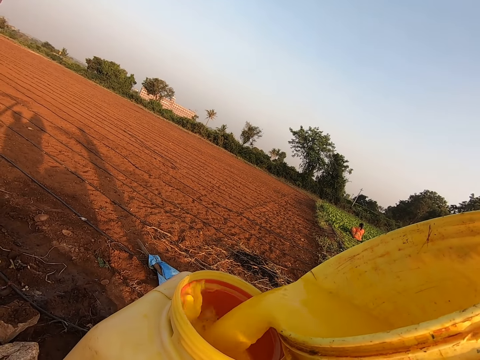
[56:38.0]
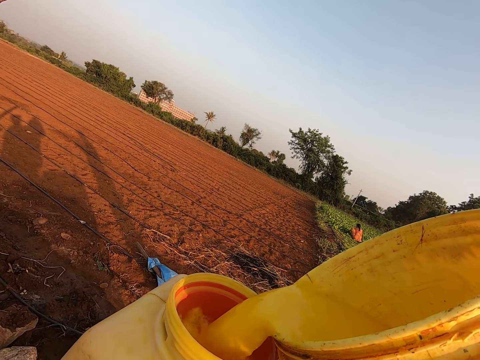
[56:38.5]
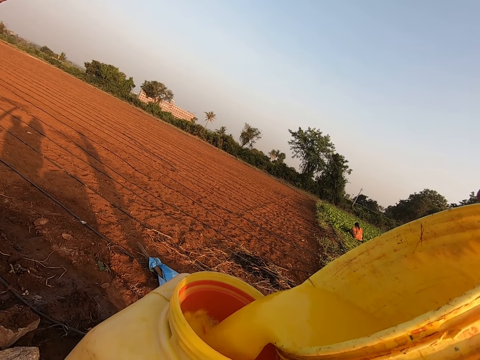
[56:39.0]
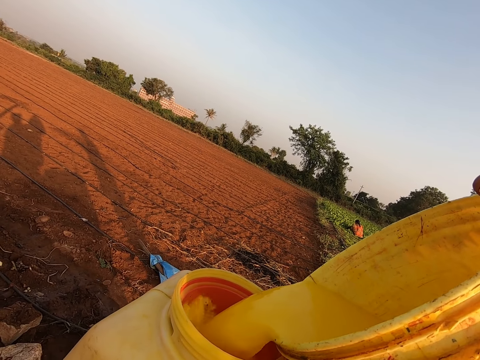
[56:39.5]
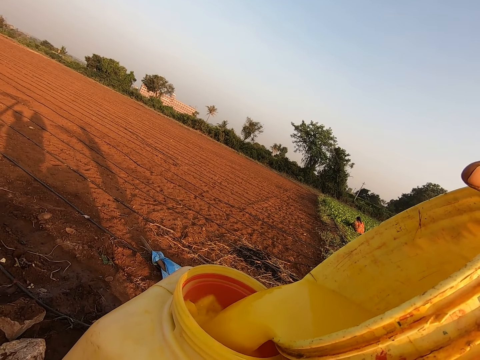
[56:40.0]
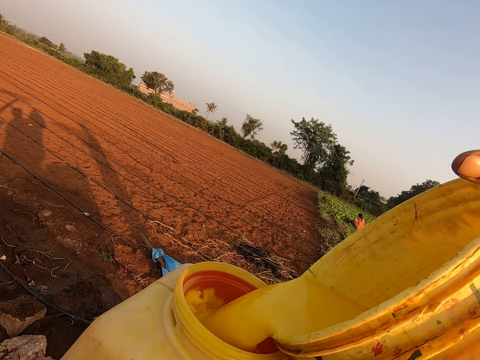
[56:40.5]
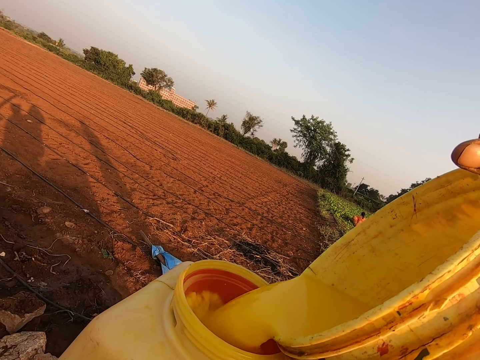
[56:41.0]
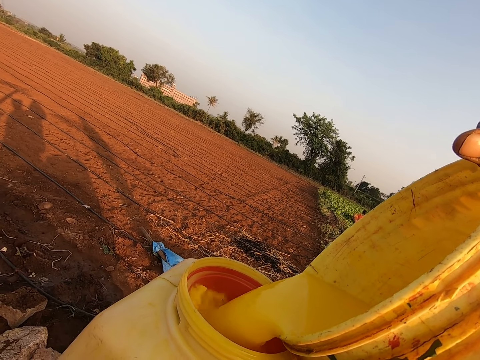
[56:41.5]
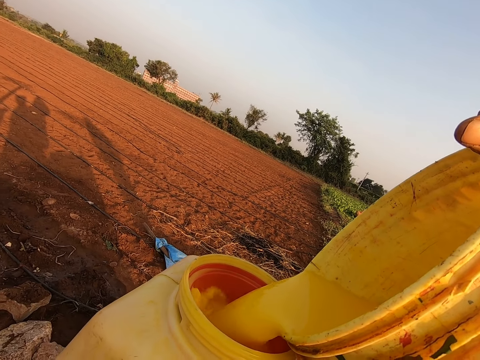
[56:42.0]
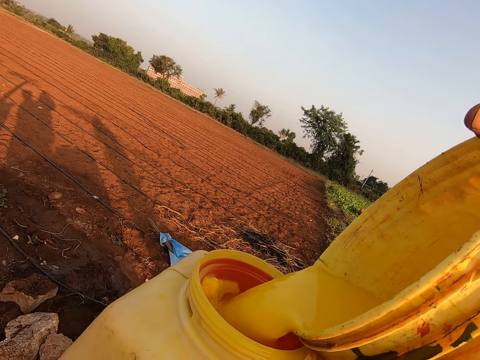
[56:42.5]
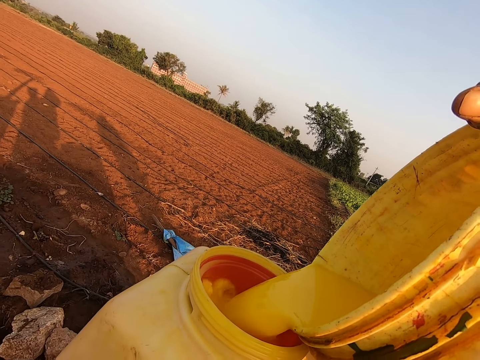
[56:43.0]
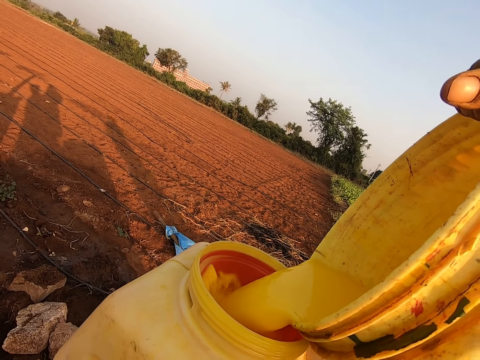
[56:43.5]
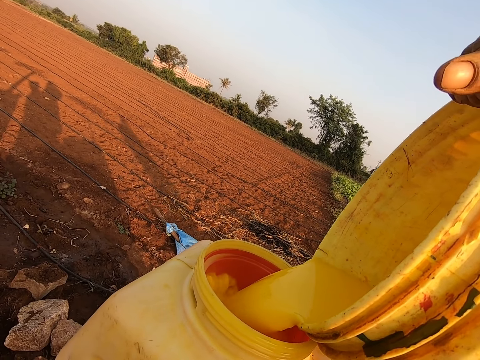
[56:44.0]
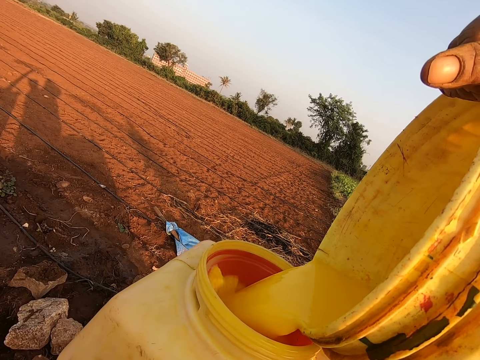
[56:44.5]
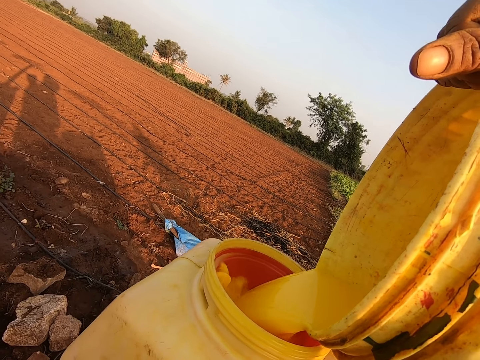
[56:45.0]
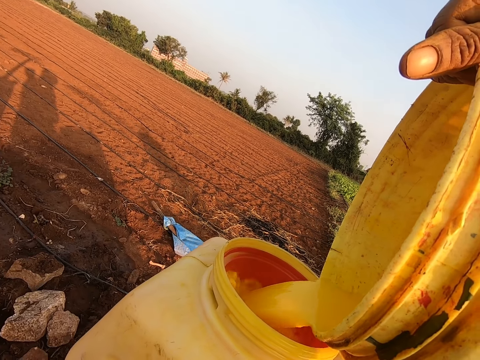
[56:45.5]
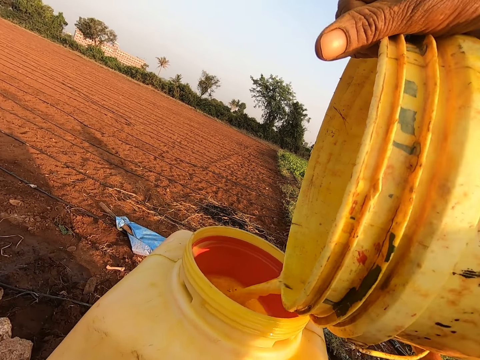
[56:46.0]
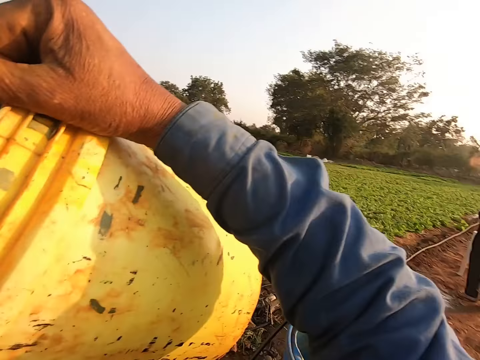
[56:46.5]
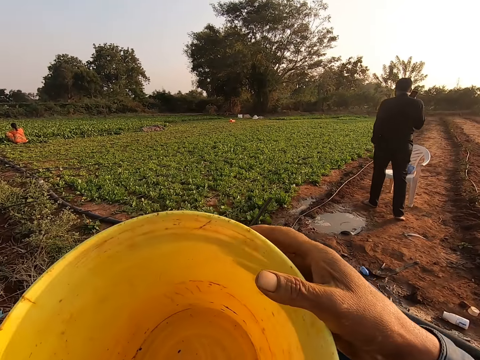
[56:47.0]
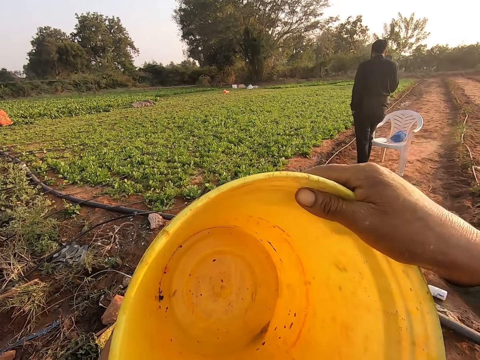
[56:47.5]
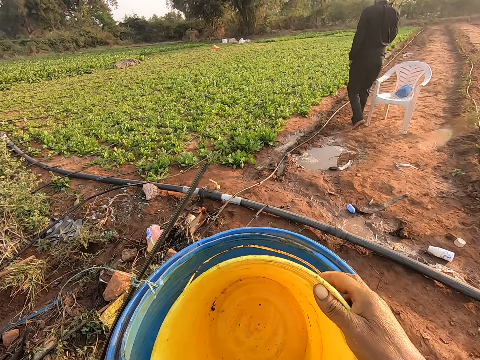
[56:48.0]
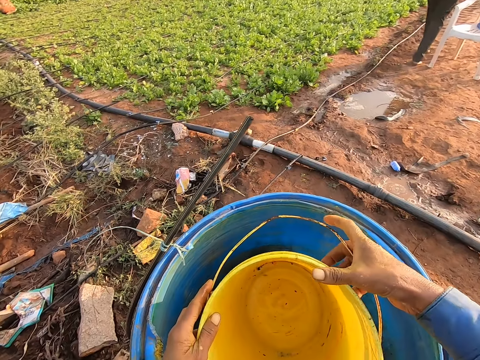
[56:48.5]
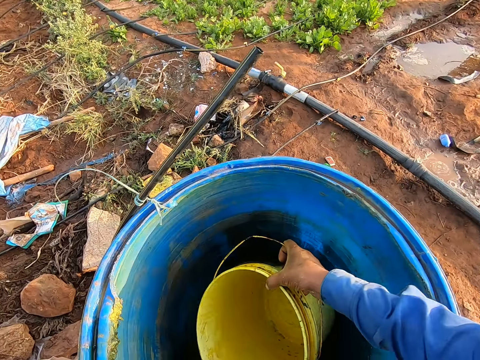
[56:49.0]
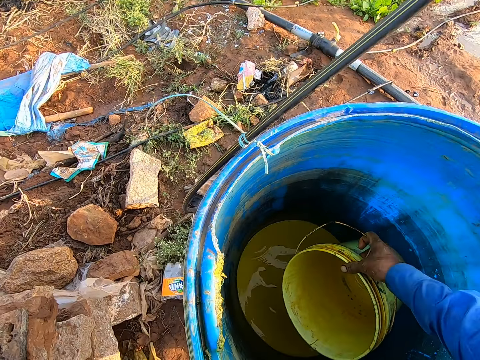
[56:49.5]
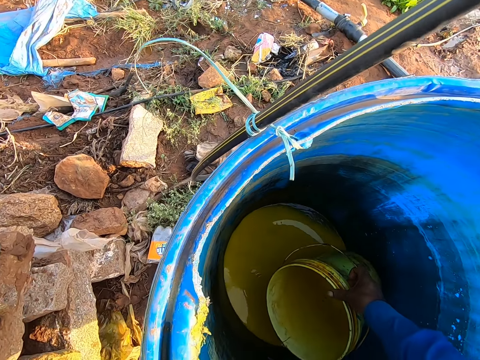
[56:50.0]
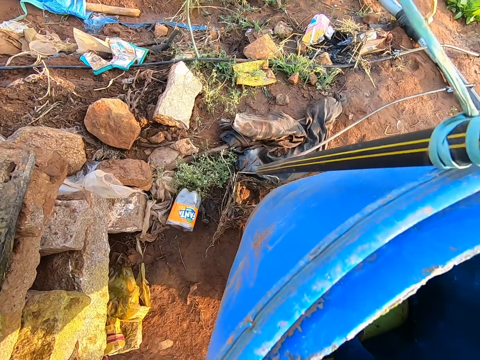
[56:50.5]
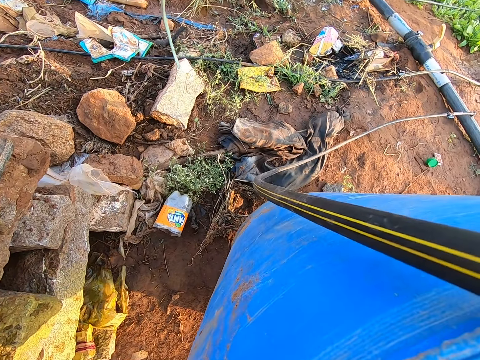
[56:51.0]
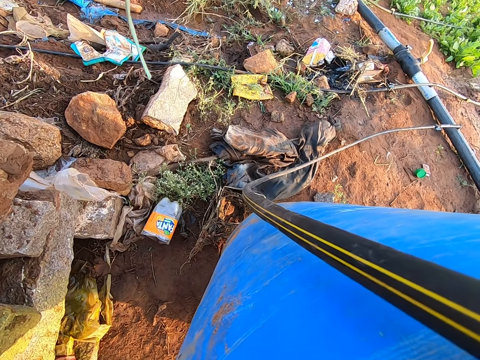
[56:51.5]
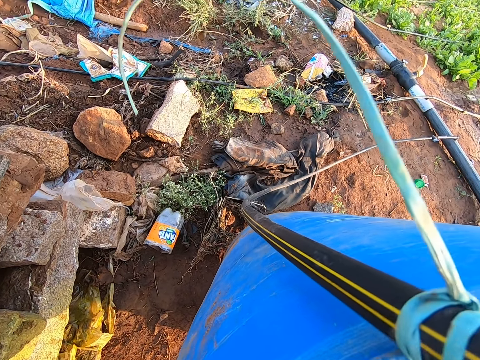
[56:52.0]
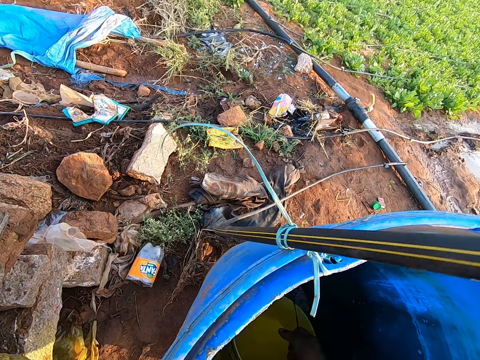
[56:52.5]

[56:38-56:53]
The camera wearer turns around. A man walks around. The camera wearer turns the bucket with both hands. He puts the bucket in the tank. He grabs the barrel with his left hand. He tilts the barrel with his left hand. He scoops chemicals from the barrel with the bucket in his right hand.

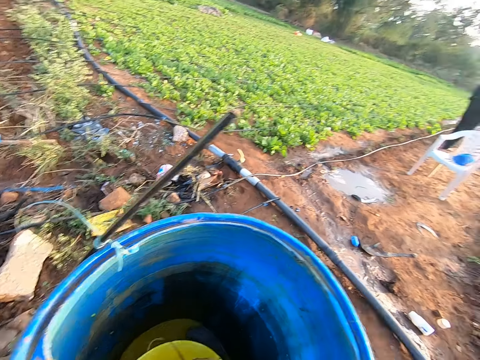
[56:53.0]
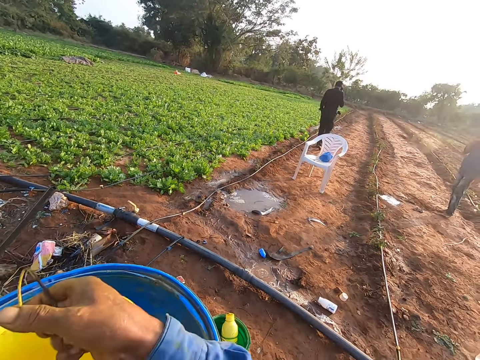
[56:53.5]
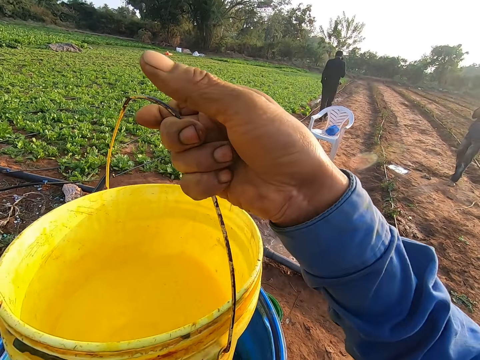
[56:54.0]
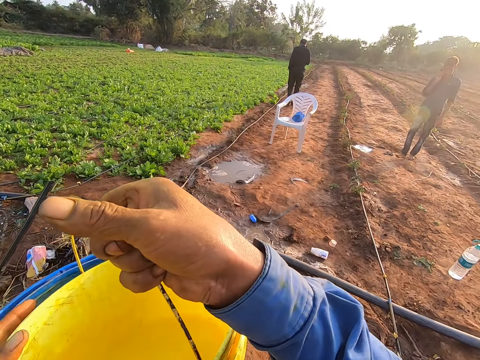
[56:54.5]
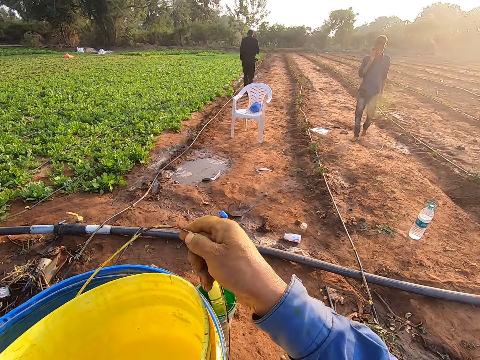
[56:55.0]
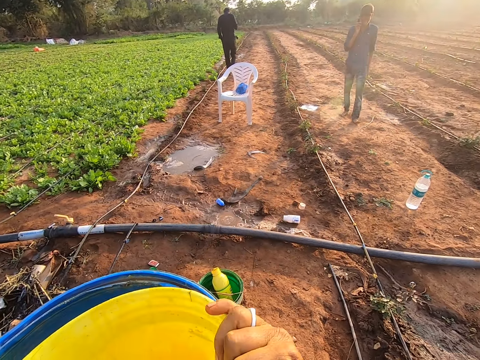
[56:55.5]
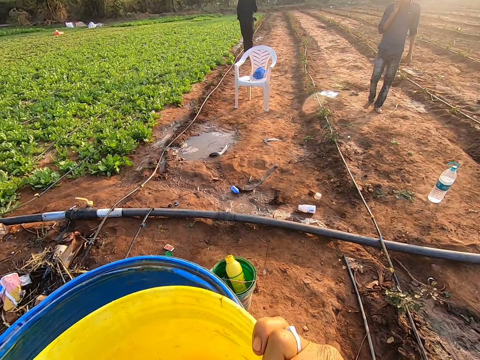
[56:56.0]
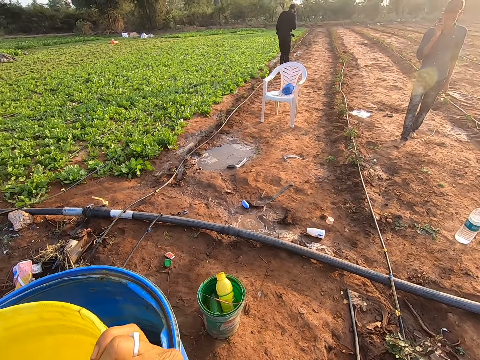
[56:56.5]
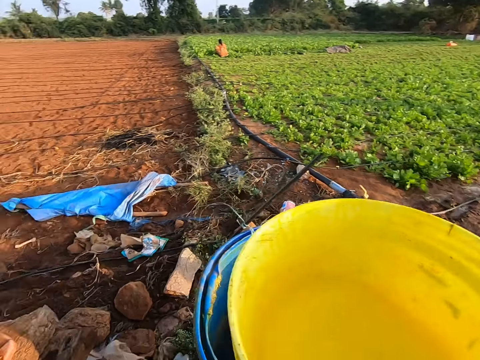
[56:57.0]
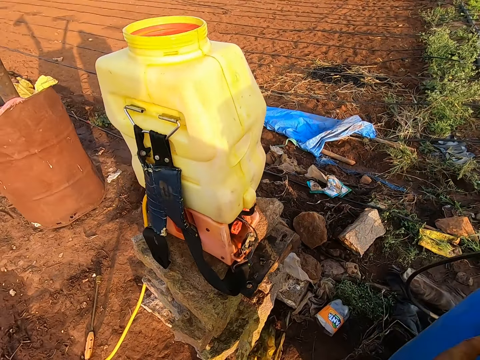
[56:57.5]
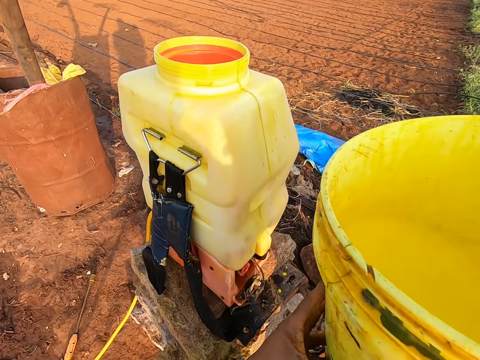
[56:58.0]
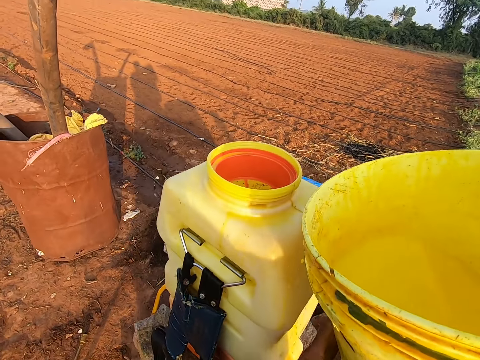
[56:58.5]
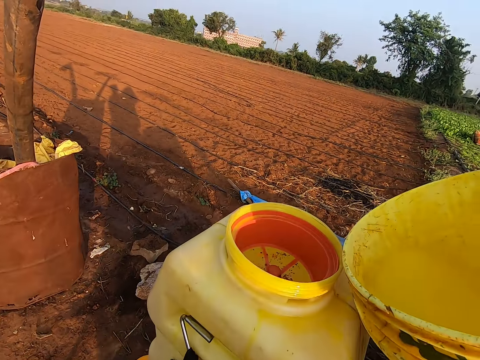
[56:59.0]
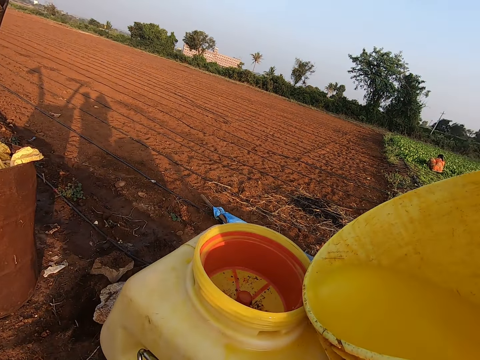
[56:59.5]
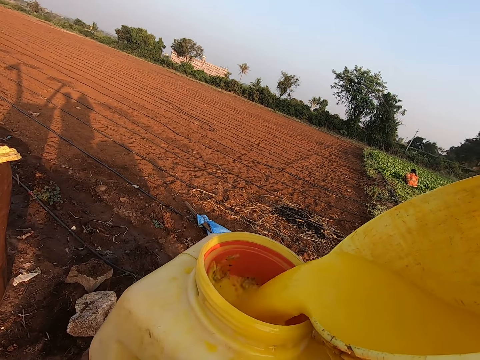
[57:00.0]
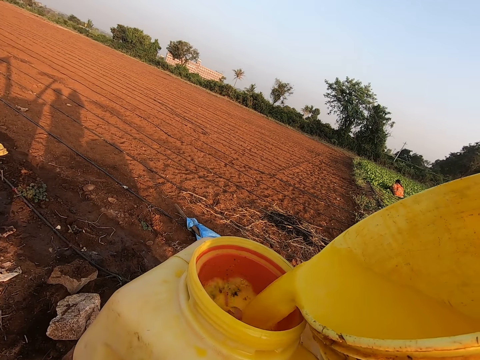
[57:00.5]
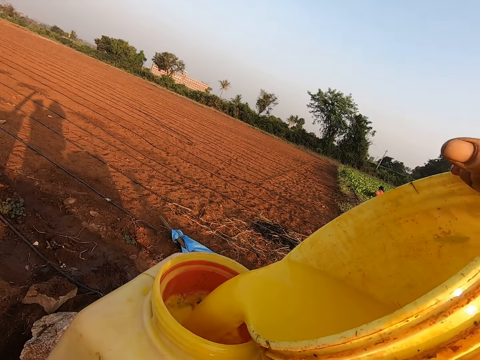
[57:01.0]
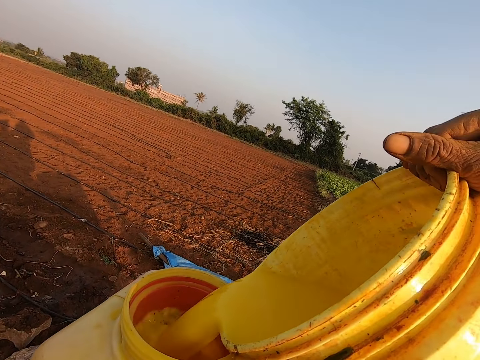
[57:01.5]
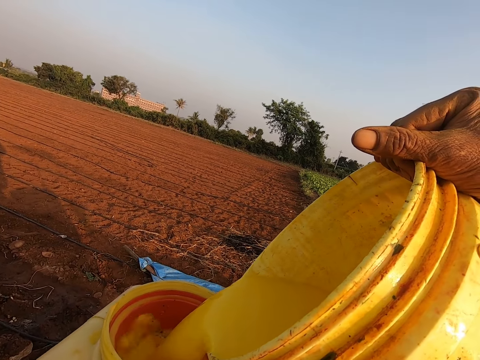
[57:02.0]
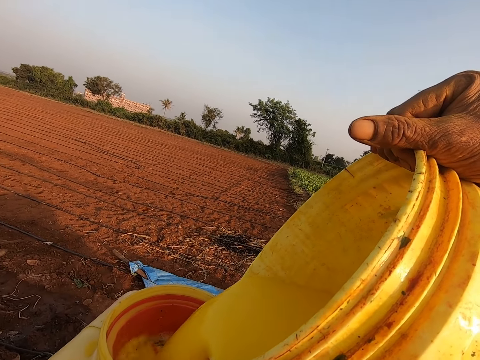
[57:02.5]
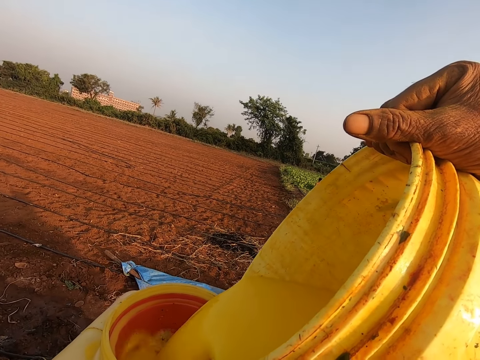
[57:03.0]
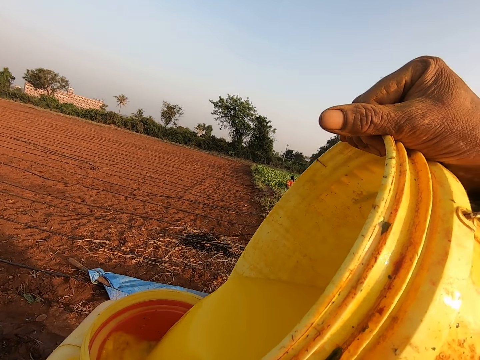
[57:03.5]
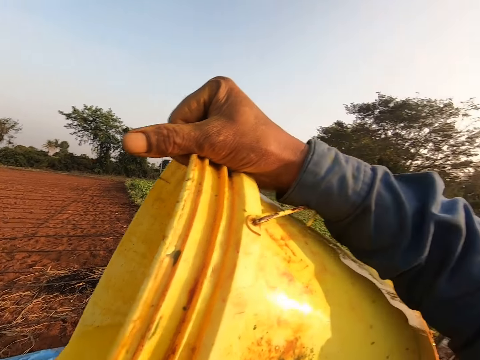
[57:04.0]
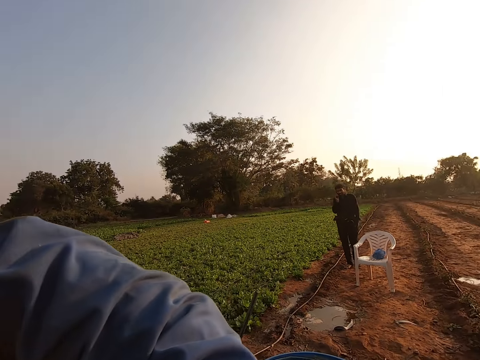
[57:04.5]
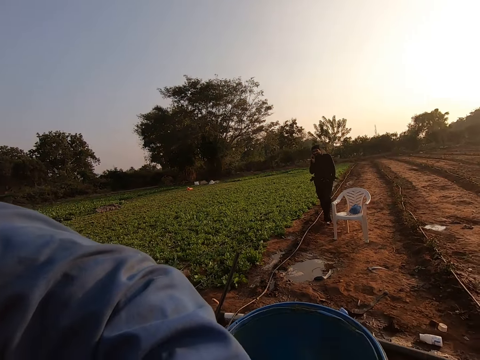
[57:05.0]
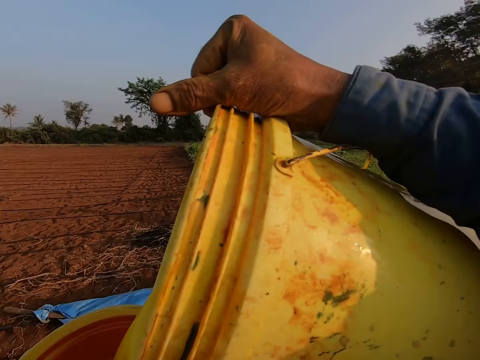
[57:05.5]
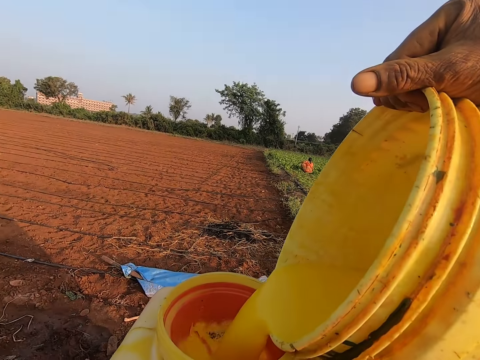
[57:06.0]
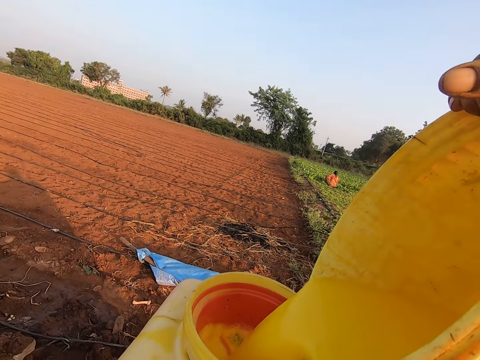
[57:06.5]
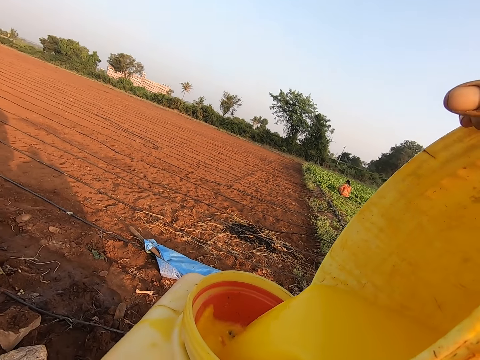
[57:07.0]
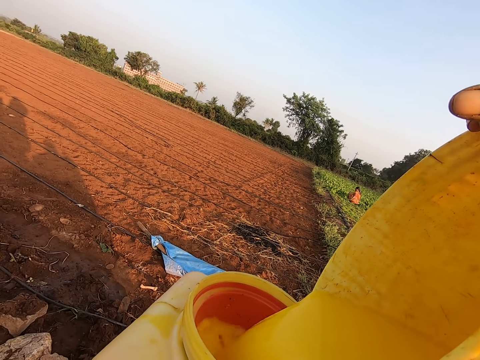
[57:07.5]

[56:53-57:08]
A man walks around. Another man walks around. The camera wearer drops the bucket on the barrel of chemicals with his right hand. He places his left hand on the bucket of chemicals. He holds the bucket. He picks up the bucket of chemicals from the barrel with his hands. He moves around. He pours chemicals into the fumigation tank with the bucket in his hands. The first man moves around.
